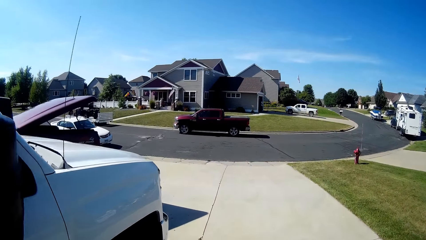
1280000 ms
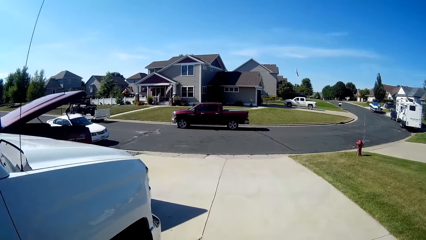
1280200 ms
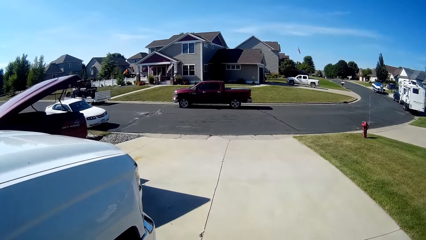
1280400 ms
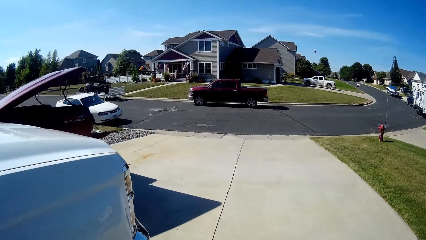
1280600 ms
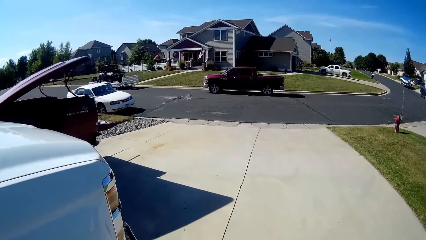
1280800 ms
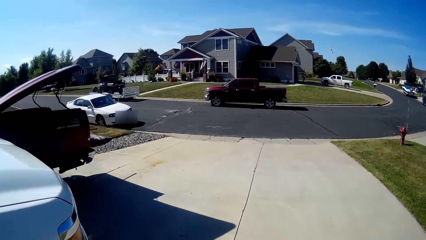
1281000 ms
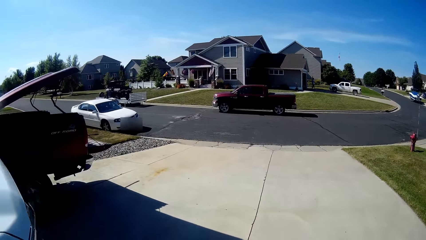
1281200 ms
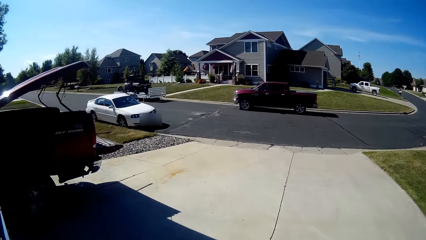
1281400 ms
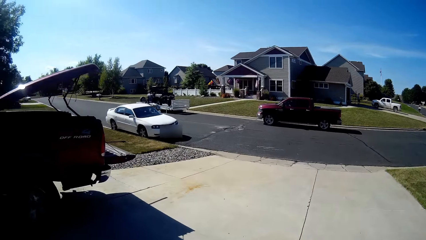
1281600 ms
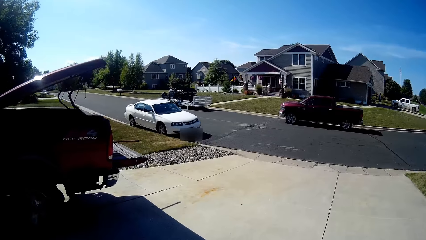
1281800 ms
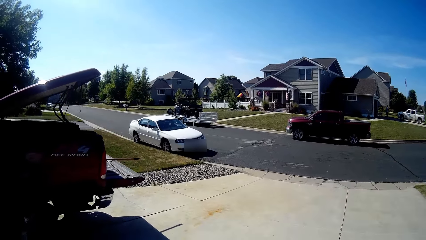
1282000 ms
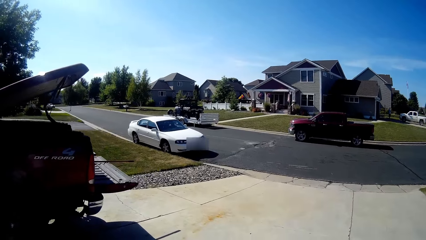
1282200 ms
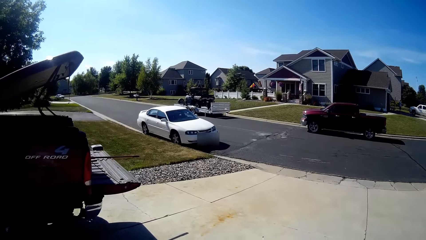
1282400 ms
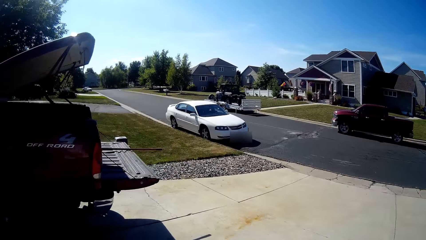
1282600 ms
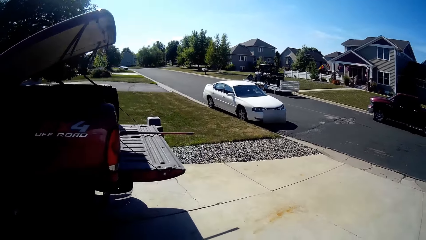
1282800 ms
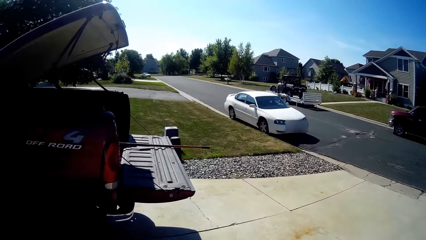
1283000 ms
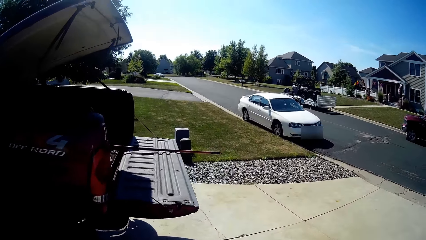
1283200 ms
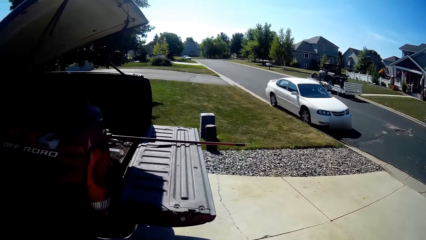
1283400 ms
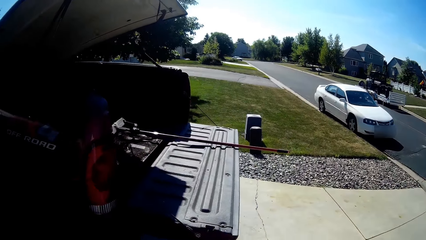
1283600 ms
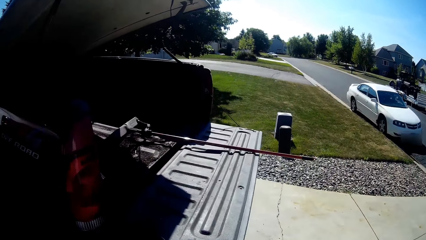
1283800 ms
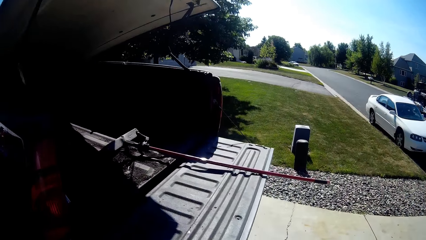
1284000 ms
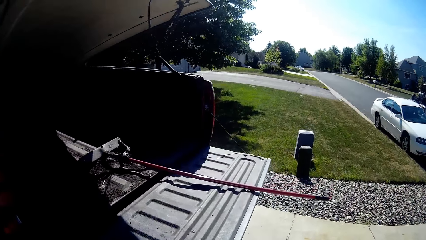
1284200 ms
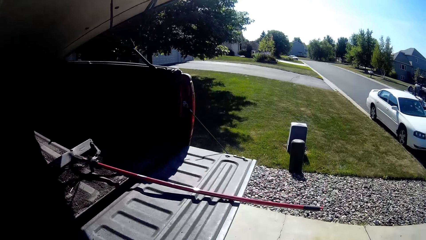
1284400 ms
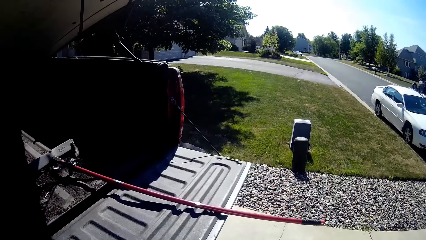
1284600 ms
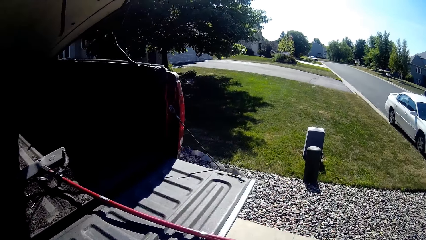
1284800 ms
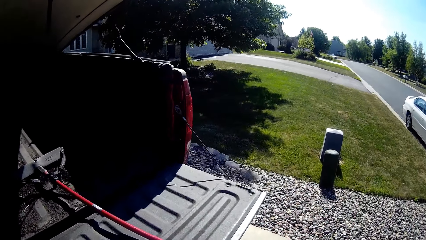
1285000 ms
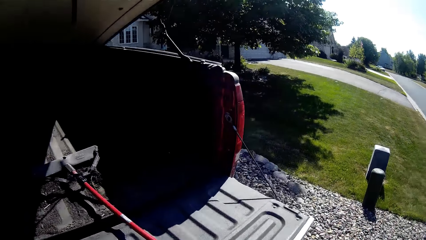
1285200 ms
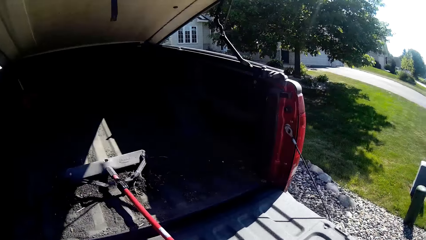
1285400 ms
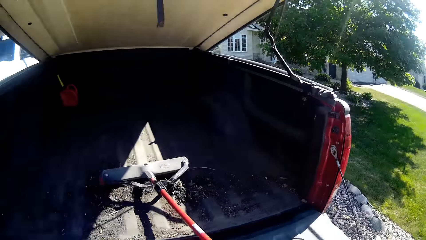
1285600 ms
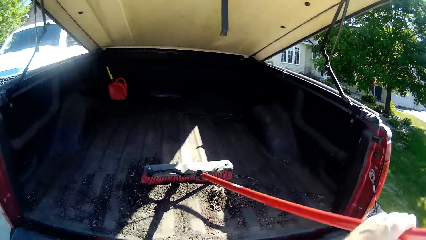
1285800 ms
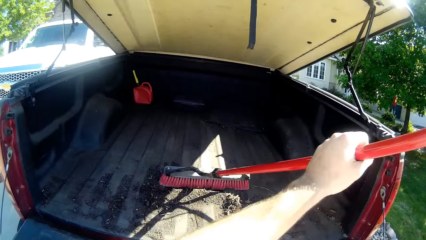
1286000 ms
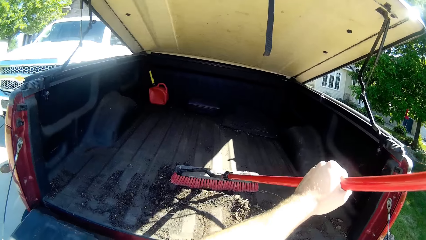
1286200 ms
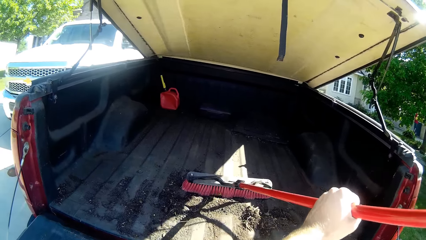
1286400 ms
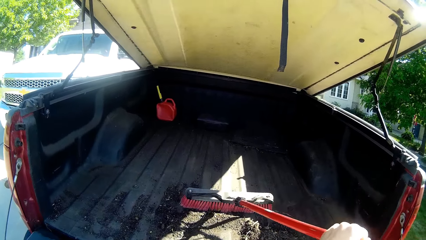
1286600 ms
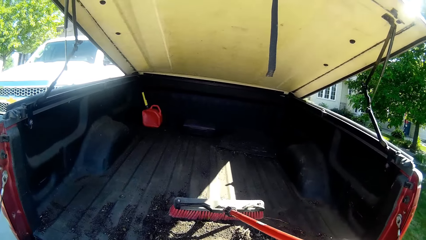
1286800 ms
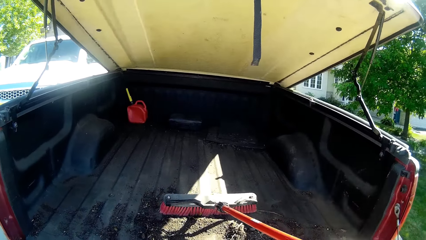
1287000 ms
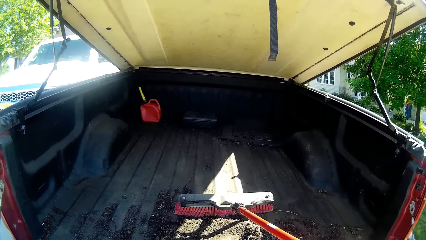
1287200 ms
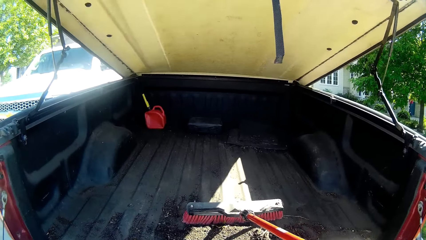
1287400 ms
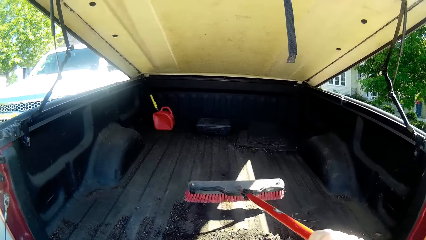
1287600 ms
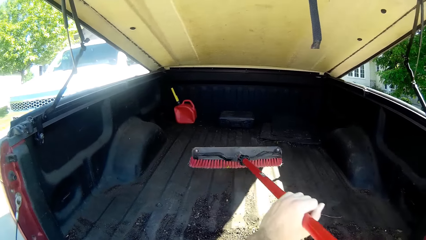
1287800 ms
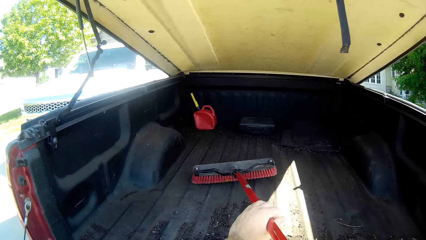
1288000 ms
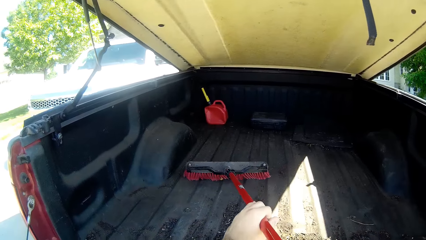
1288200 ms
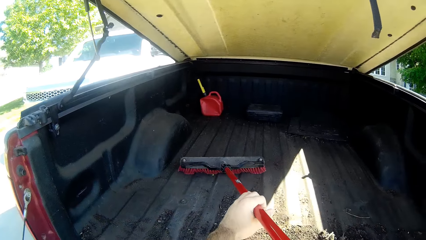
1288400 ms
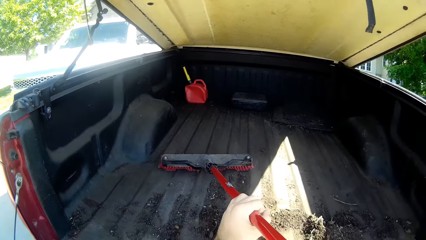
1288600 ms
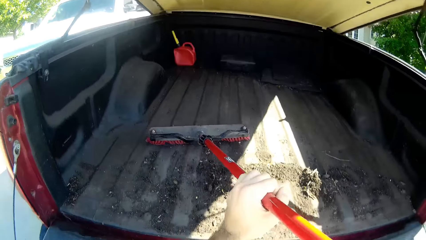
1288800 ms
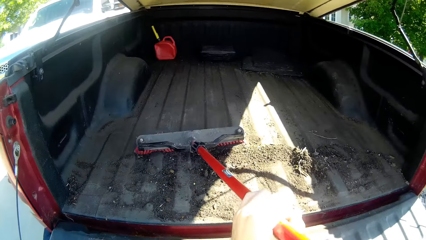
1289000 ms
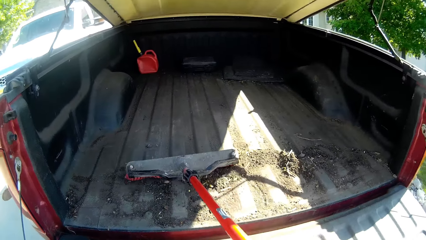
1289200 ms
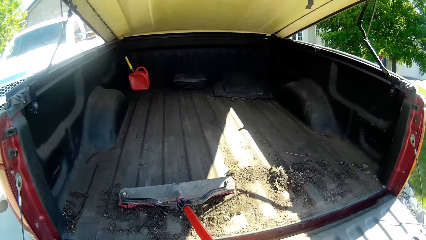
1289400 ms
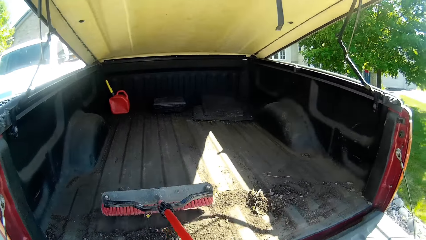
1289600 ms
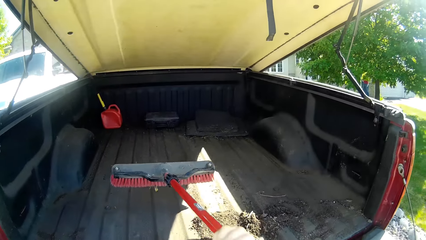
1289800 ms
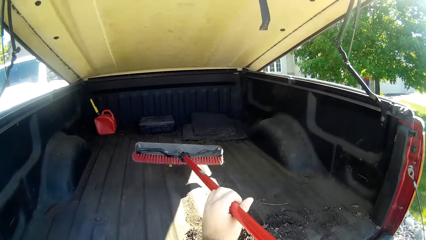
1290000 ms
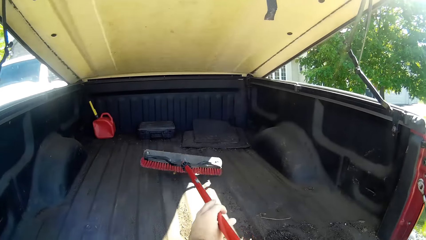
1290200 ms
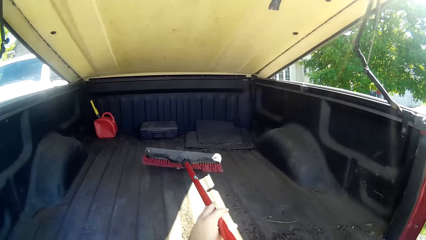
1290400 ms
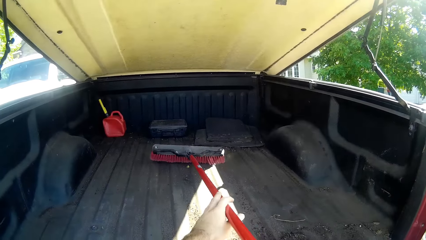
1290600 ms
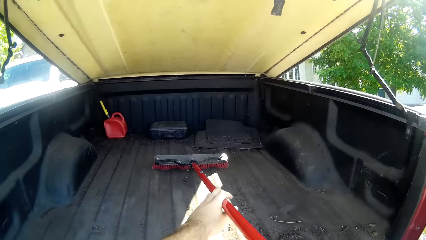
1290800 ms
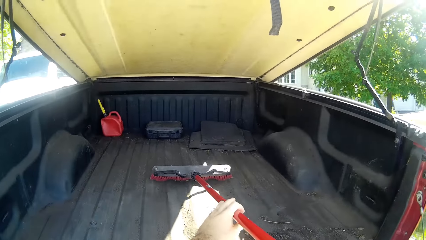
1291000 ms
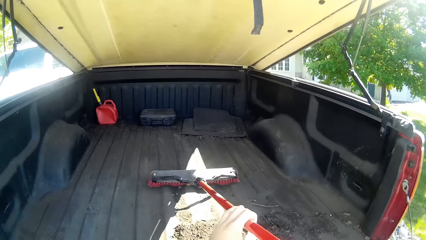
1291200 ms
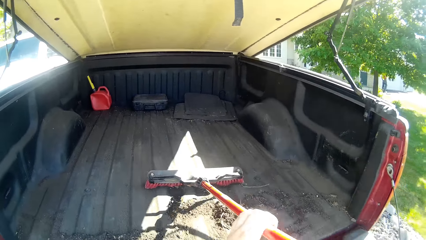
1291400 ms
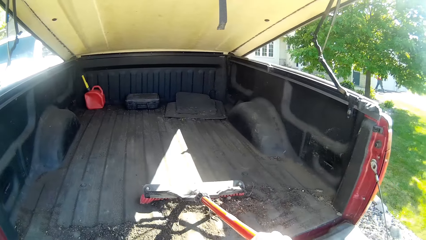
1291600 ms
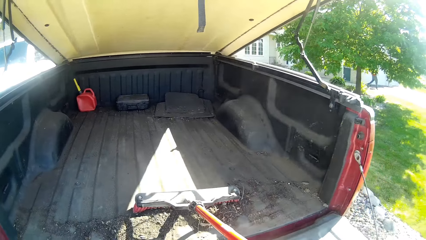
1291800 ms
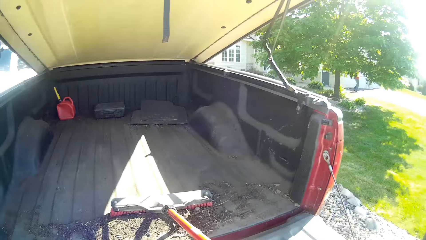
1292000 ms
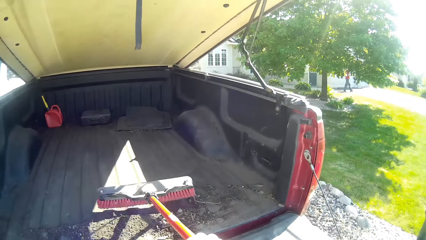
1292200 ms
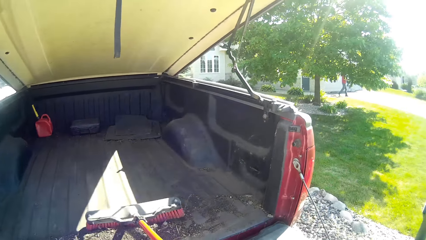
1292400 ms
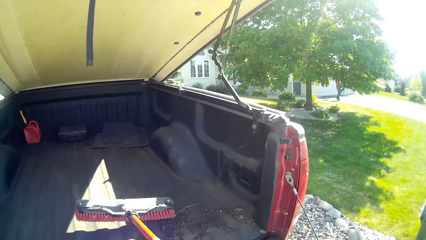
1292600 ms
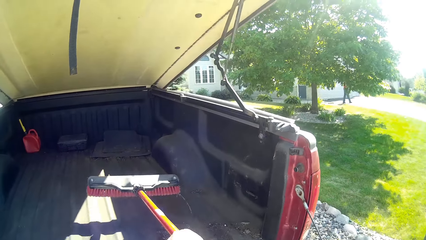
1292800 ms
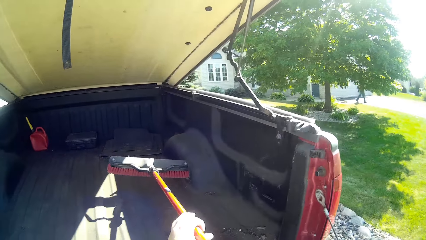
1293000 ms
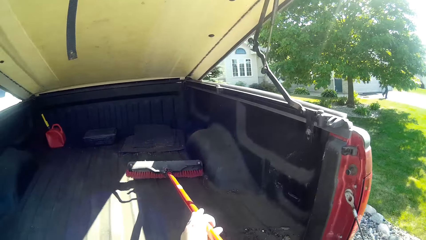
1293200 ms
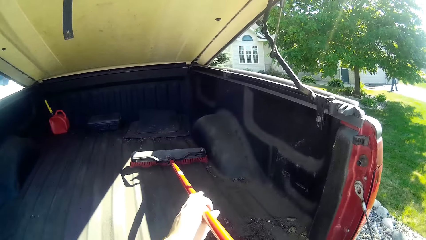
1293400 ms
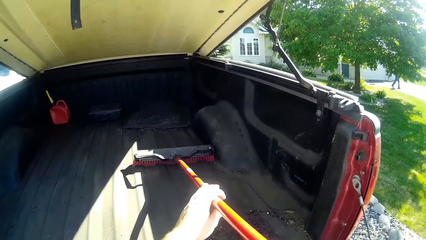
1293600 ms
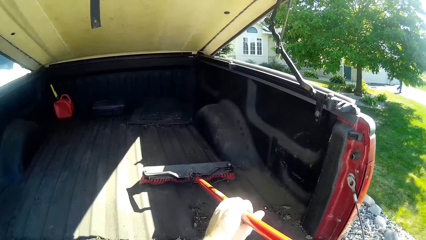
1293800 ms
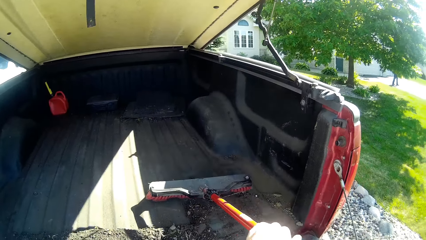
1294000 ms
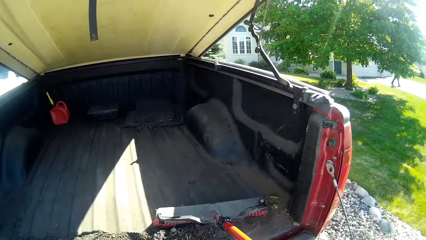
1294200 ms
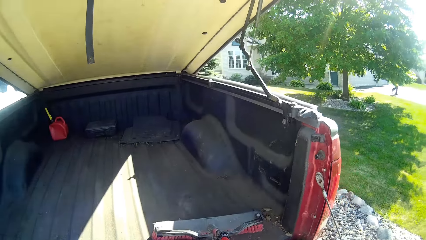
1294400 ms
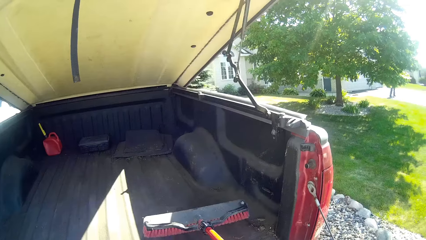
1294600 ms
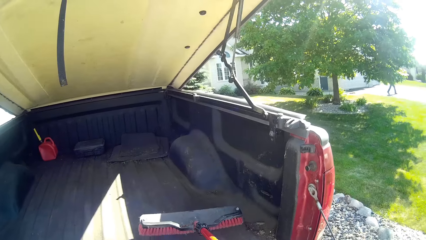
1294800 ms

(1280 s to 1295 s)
The camera wearer picks up the broom. They sweep the soil with the broom and sweep the pickup truck with the broom.
